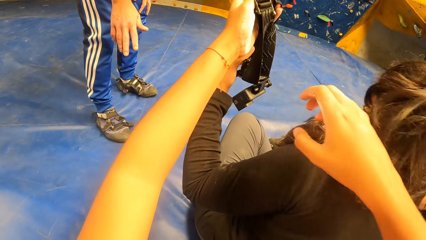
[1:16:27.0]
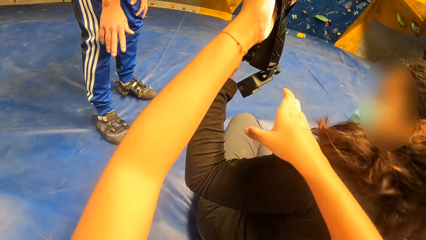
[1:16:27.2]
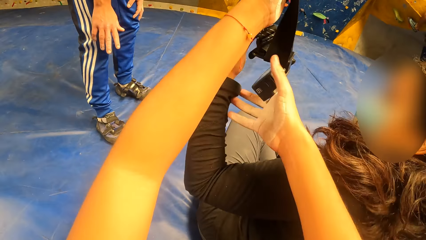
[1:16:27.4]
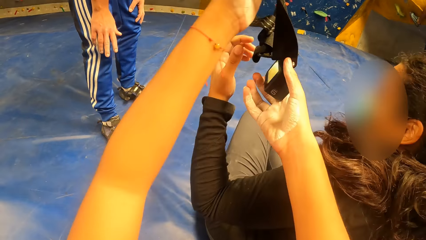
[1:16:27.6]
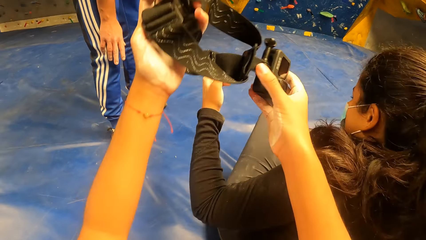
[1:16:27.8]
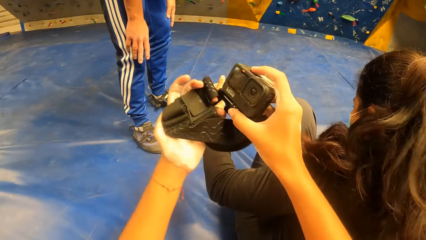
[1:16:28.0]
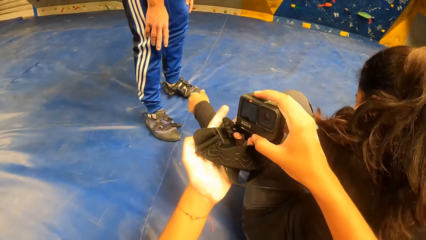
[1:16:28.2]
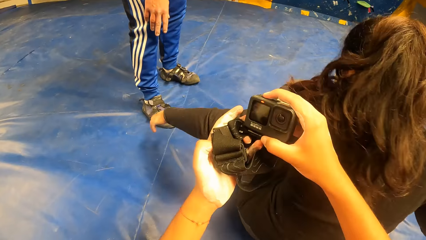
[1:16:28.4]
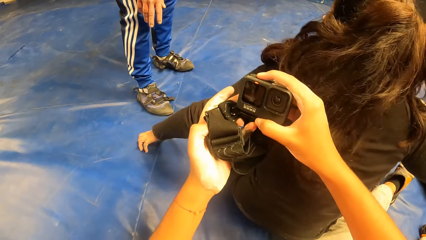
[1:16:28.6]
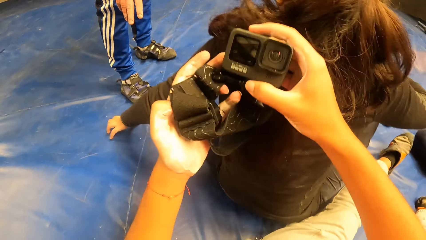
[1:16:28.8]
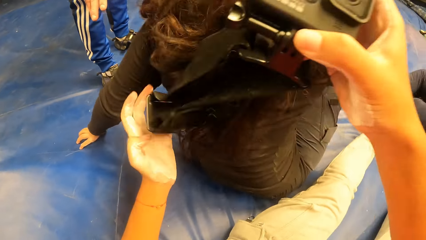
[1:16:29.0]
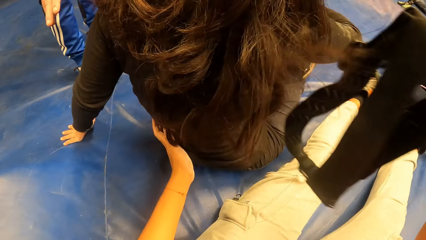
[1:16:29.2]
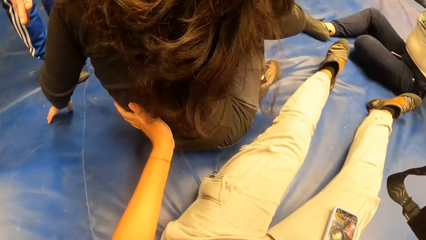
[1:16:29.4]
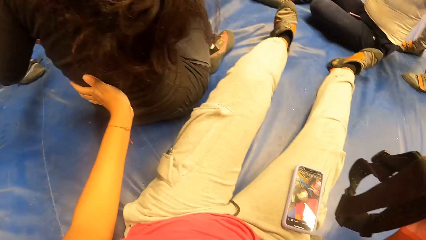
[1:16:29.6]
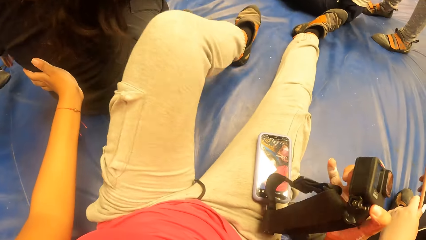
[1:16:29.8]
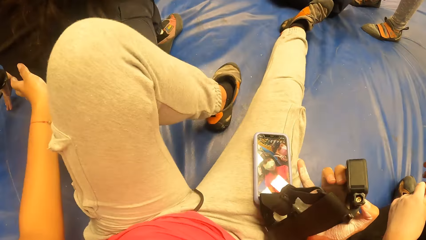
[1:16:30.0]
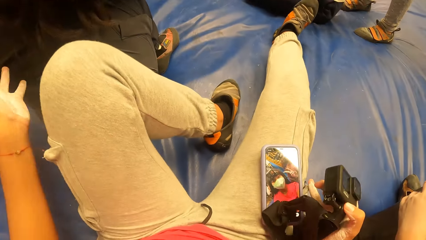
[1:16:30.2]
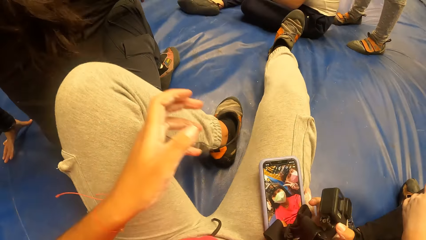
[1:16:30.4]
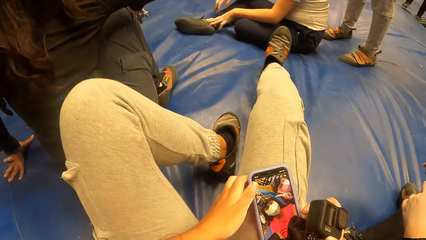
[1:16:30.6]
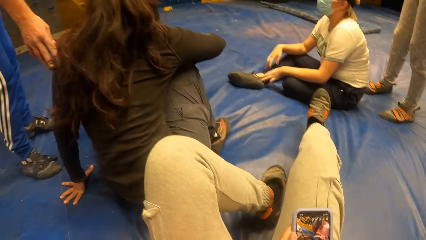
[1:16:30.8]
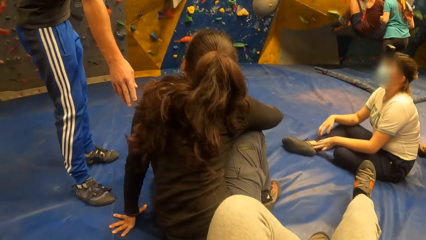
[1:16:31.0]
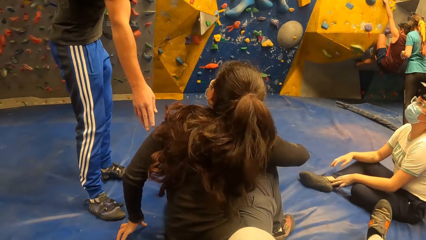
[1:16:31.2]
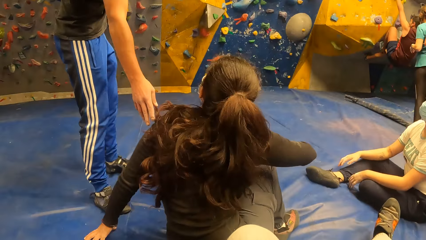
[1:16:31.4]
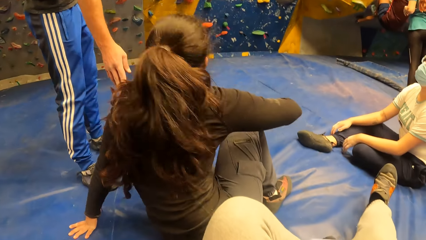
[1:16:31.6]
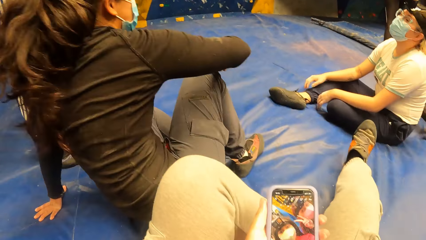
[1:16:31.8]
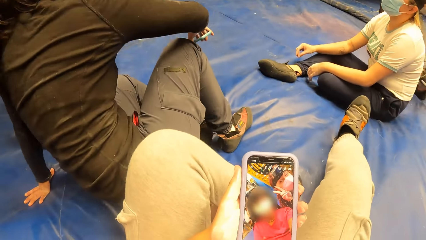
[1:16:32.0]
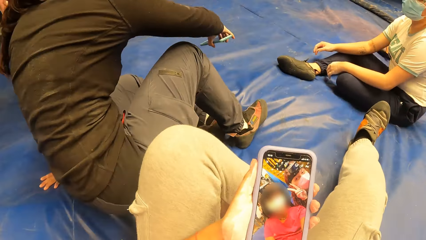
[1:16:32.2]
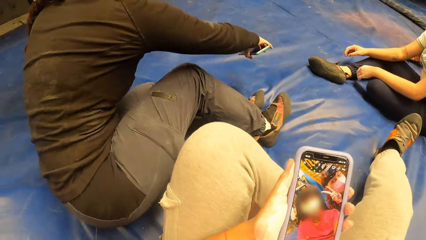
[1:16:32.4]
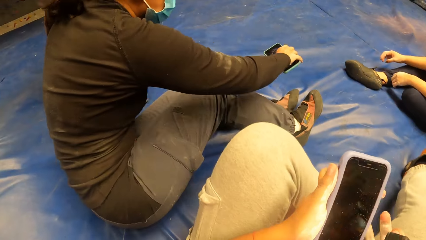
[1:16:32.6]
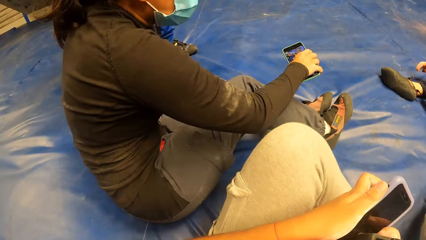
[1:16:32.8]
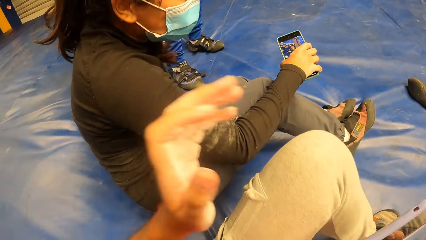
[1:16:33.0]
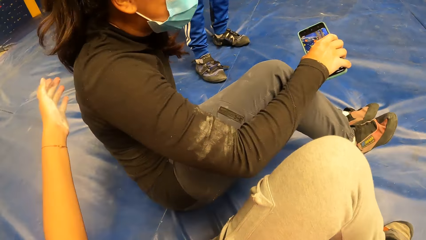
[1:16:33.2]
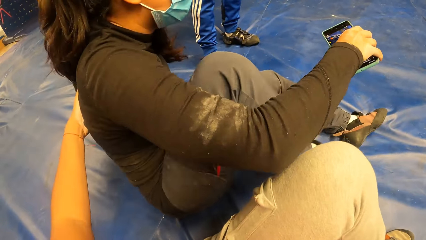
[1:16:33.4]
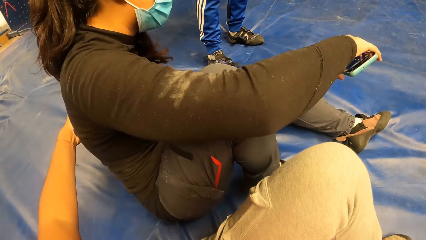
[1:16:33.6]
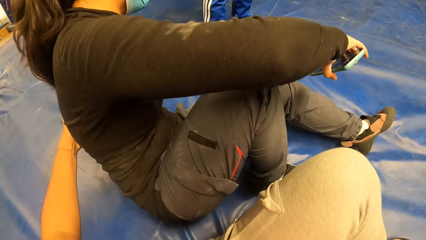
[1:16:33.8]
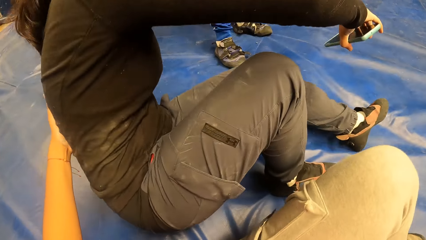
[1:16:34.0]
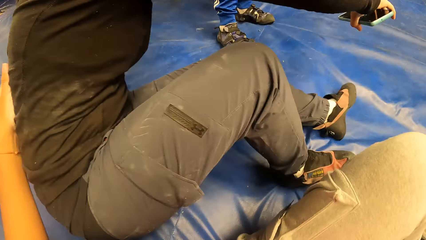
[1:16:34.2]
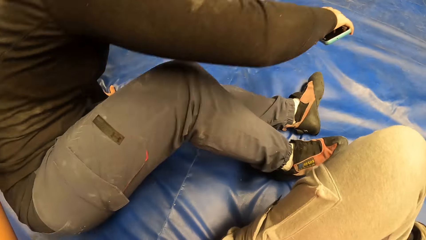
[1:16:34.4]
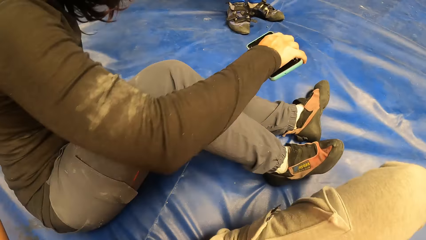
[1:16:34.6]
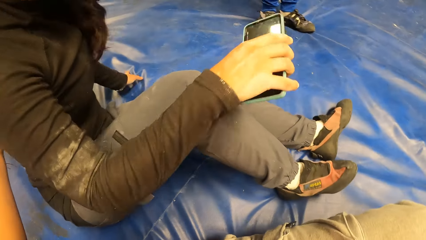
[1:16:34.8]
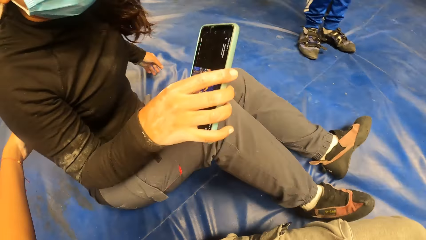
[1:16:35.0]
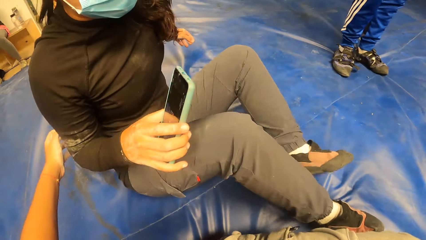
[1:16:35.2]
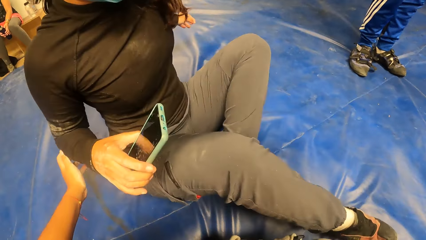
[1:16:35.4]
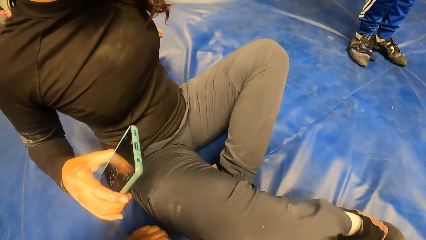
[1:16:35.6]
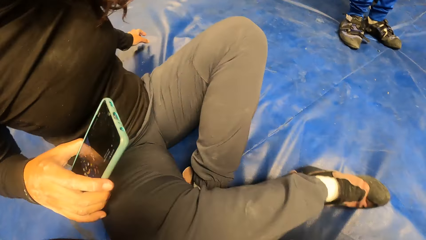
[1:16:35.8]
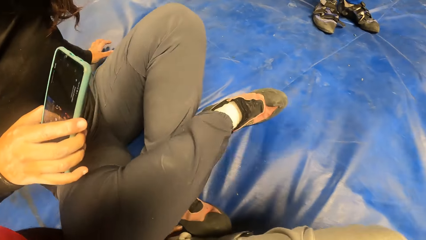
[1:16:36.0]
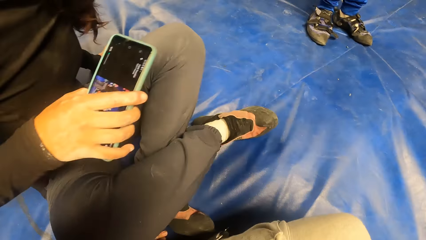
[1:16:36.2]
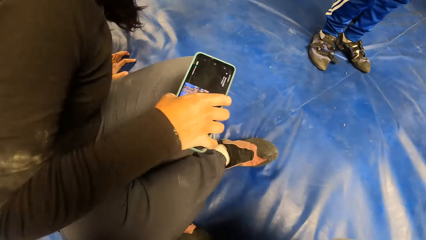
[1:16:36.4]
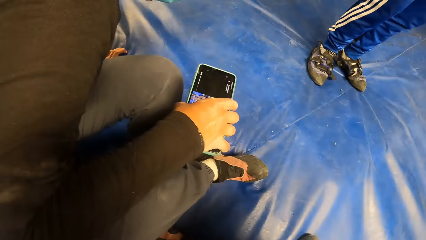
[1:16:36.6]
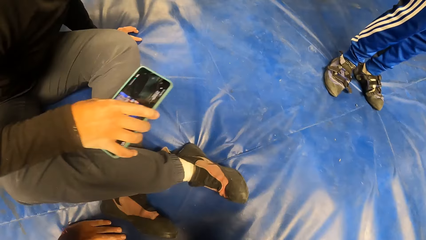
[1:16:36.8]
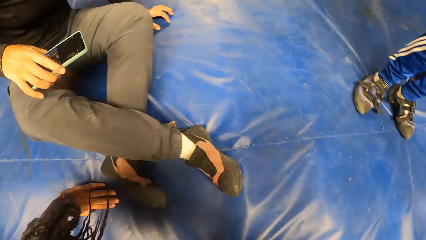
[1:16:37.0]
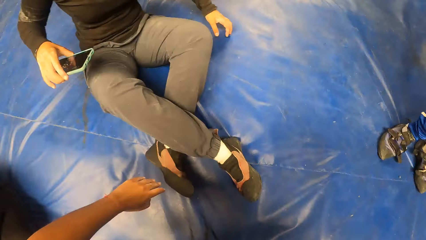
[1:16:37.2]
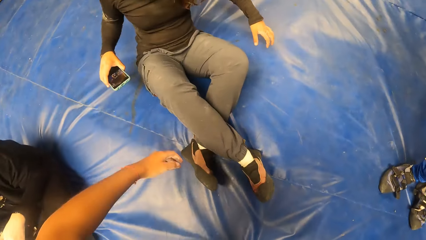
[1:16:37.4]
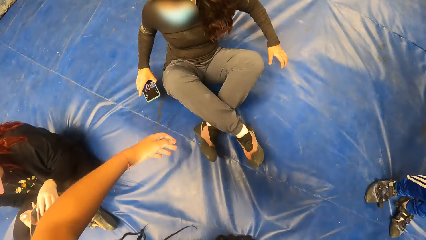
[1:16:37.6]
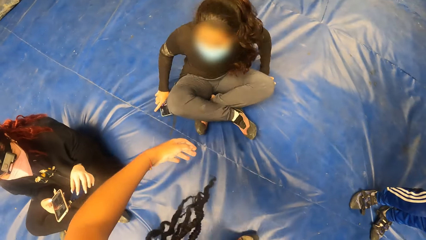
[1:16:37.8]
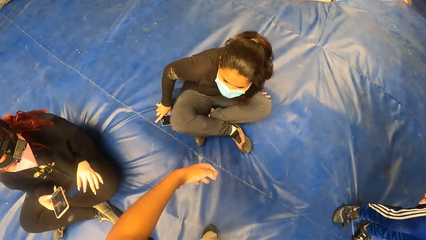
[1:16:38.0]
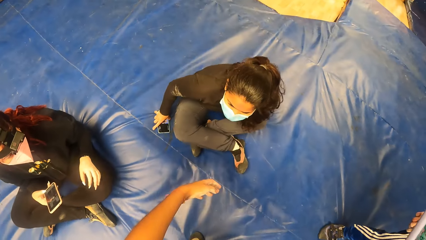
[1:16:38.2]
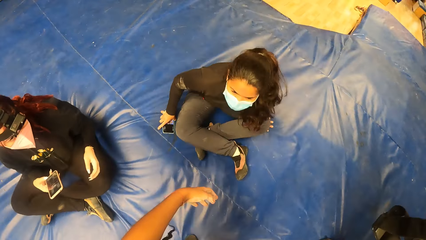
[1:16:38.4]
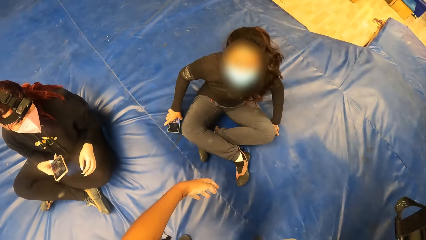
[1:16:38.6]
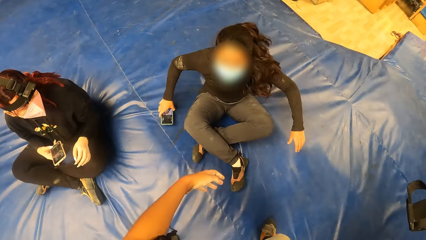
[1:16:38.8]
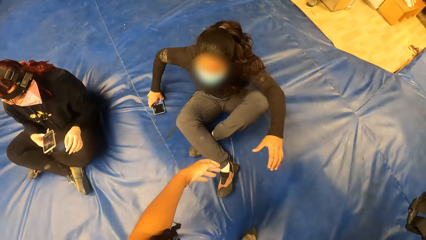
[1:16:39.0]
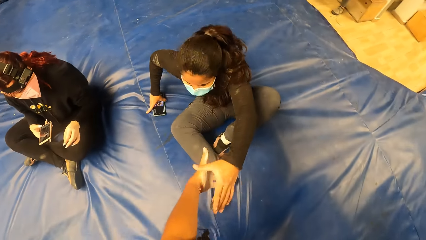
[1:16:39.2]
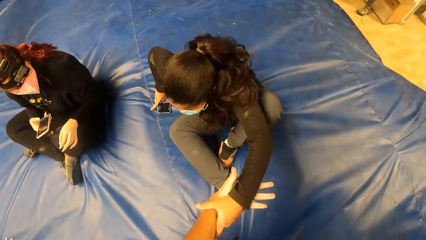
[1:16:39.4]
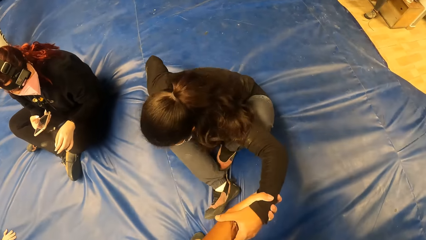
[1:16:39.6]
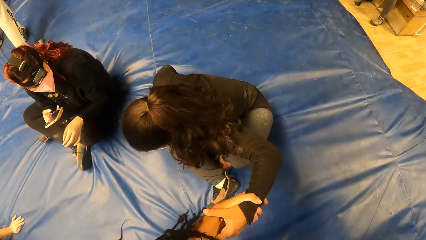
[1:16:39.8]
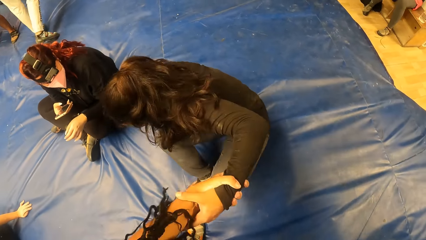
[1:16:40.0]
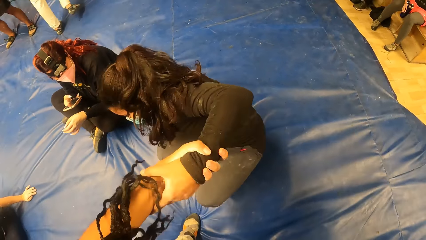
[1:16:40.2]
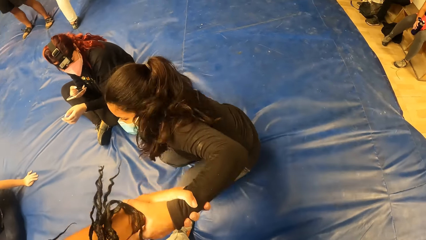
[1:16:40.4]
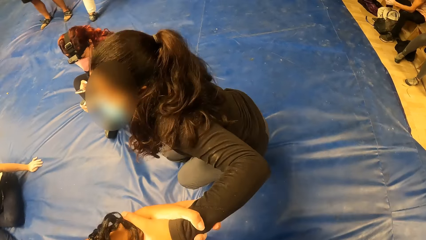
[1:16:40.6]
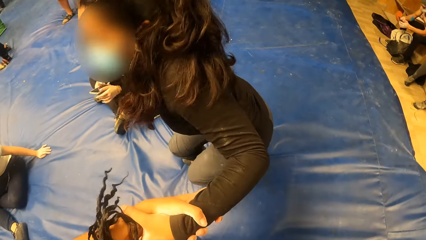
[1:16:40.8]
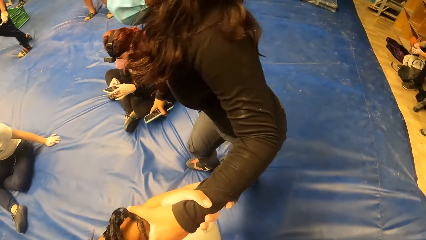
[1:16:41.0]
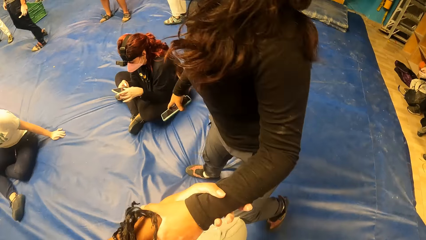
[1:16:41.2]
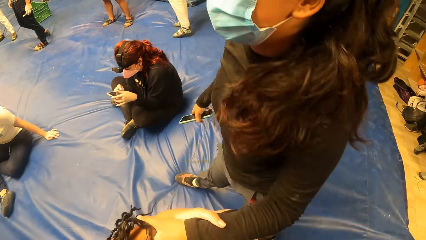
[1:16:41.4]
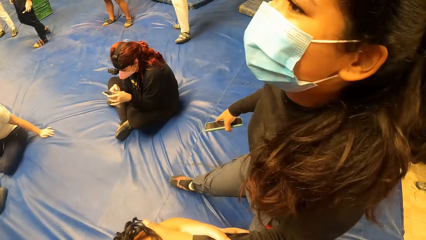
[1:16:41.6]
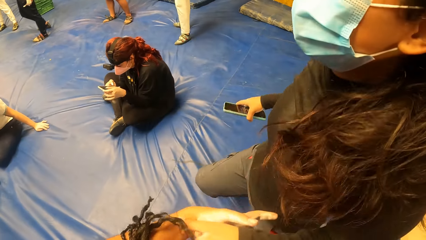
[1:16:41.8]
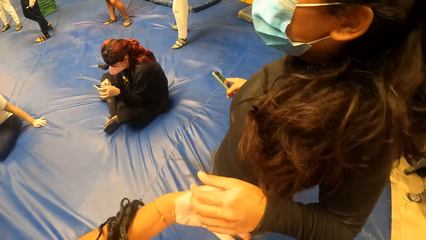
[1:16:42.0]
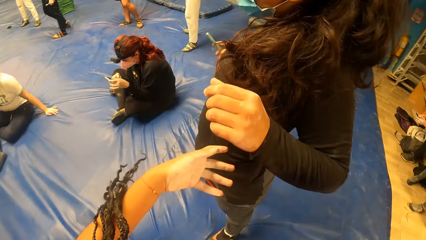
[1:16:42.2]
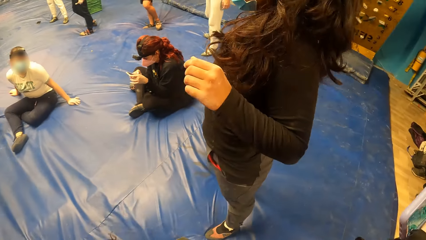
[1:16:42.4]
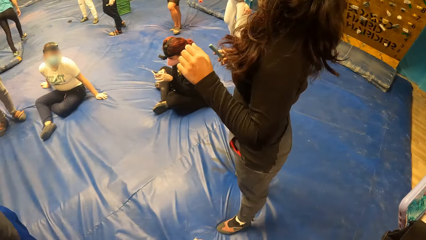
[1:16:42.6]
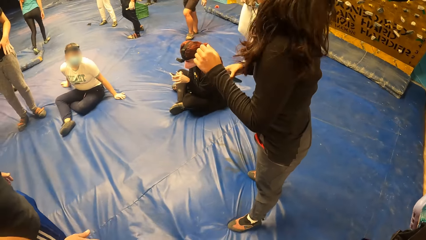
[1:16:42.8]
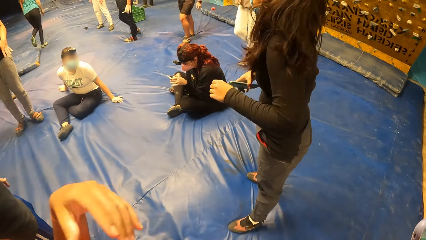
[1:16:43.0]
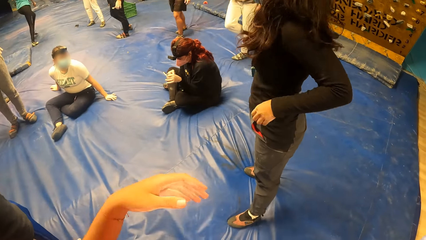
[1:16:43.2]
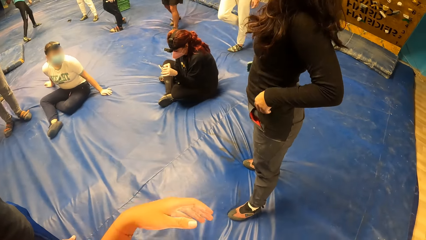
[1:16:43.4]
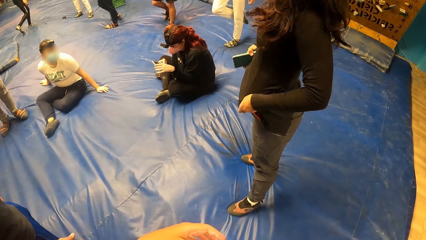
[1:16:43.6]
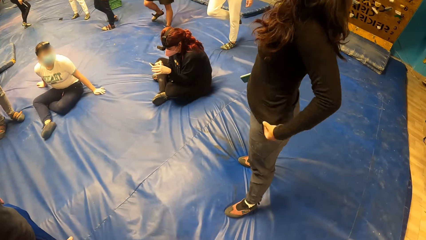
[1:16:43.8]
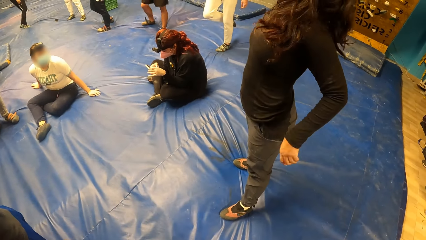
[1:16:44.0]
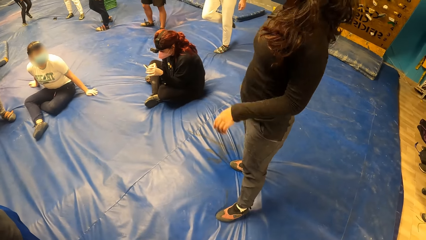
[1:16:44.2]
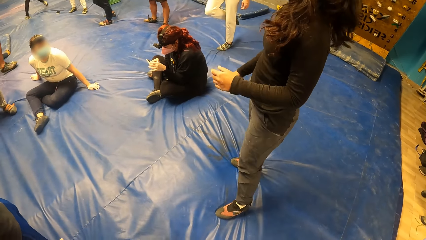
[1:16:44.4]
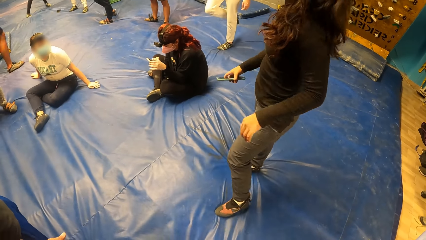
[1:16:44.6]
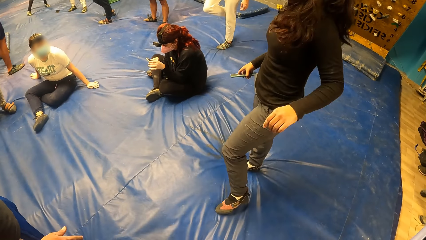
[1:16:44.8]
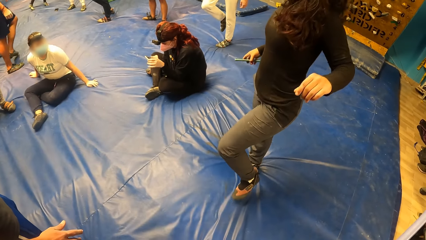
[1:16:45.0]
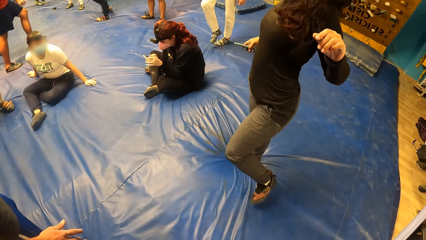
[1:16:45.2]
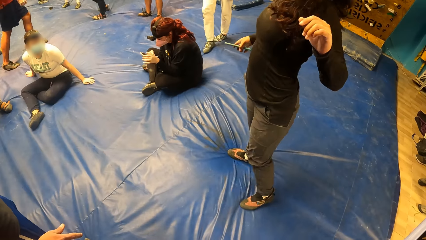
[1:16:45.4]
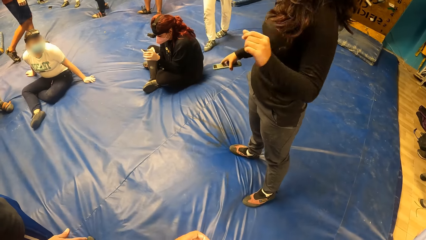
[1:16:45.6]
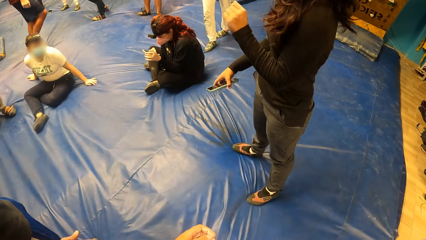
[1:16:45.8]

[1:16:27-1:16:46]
The camera wearer holds the camera with her left hand. The woman passes the camera head gear on her left to the camera wearer with both hands. The camera wearer holds the camera with both hands. She touches the woman's back with her left hand. She moves the leg. She picks up the phone on her right leg with her left hand. The man talks to the woman. The woman adjusts her body on the gym floor. The camera wearer looks around. She passes the phone from her left hand to her right hand. She waves a hand up. She touches the woman's back with her left hand. The woman moves along the carpet. The woman moves the legs. The camera wearer stands up from the gym floor. She lifts the woman up with her right hand. She holds the hand of the woman. The woman stands up from the carpet. Another woman operates her phone with both hands. The first woman moves the legs. The camera wearer waves a hand up. The first woman adjusts the shirt.
